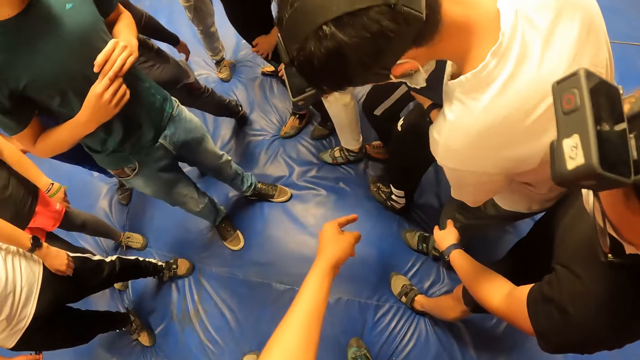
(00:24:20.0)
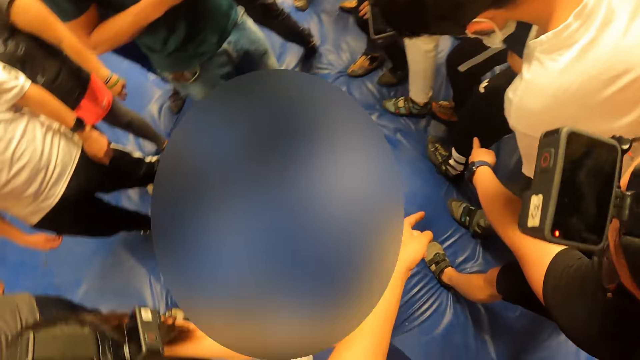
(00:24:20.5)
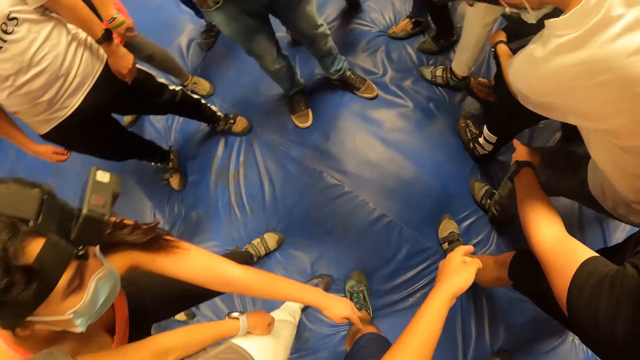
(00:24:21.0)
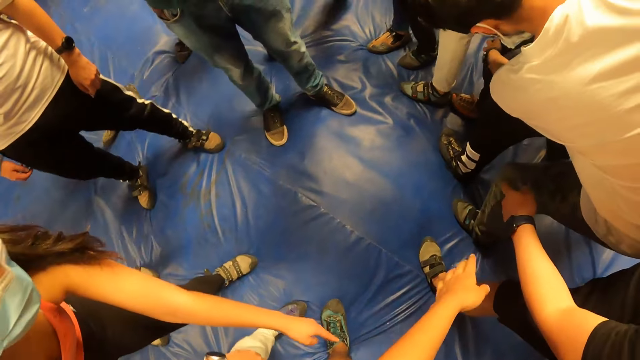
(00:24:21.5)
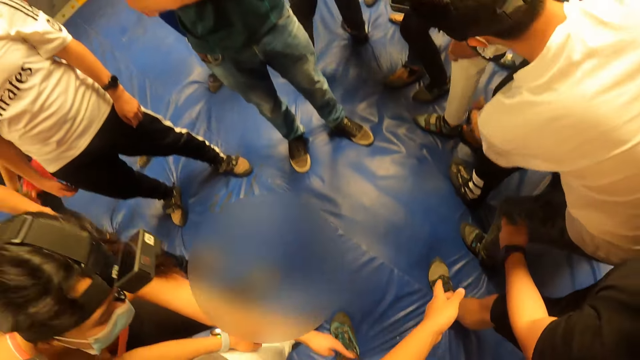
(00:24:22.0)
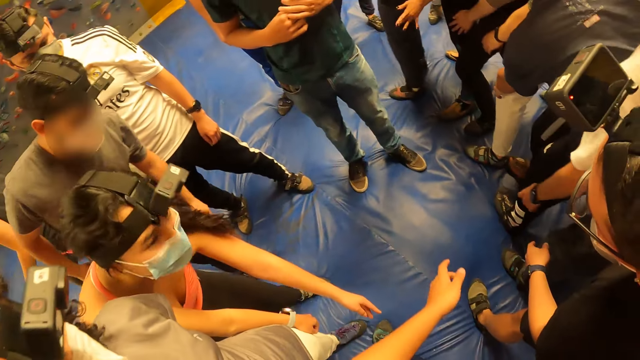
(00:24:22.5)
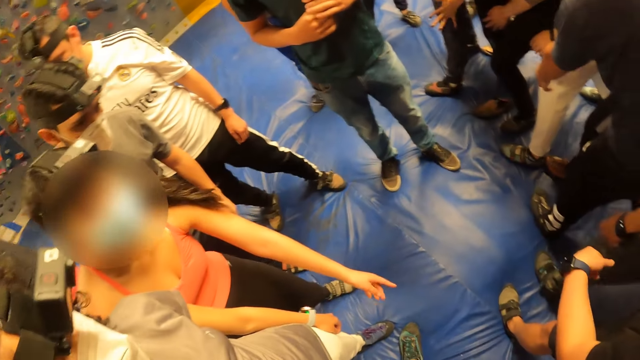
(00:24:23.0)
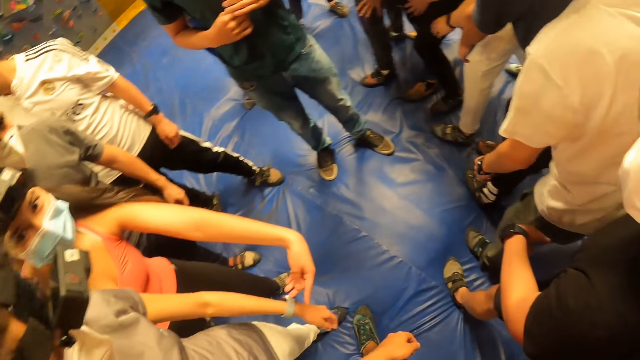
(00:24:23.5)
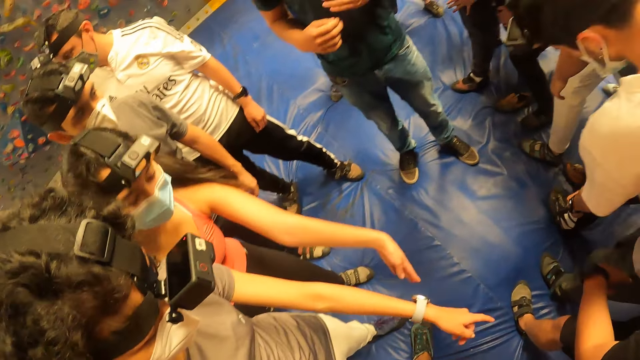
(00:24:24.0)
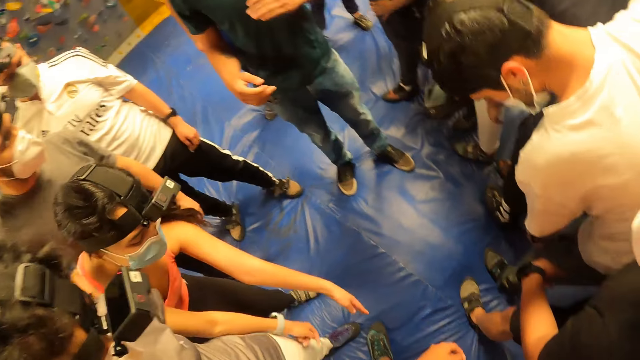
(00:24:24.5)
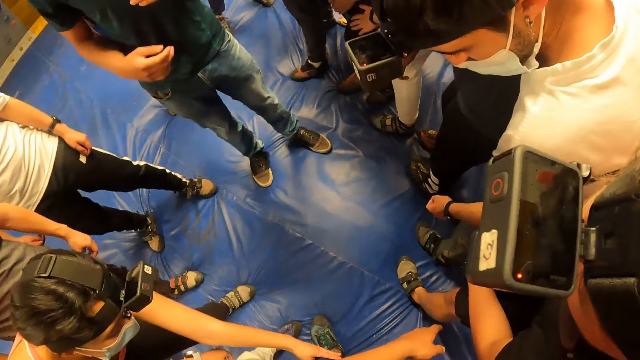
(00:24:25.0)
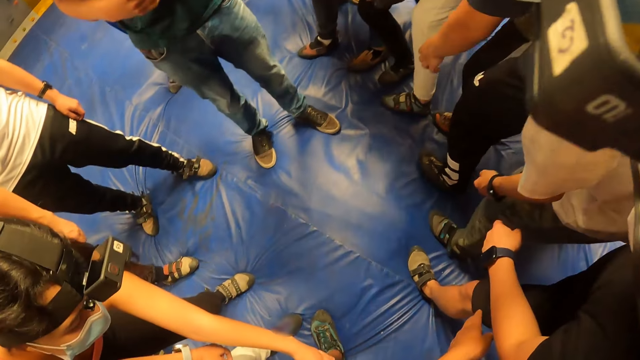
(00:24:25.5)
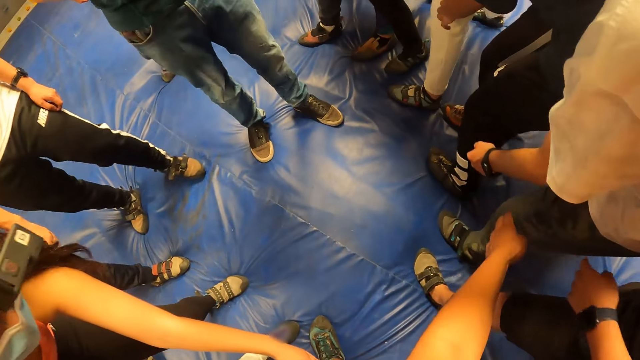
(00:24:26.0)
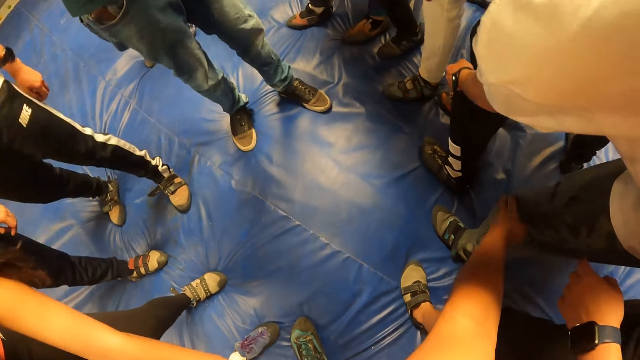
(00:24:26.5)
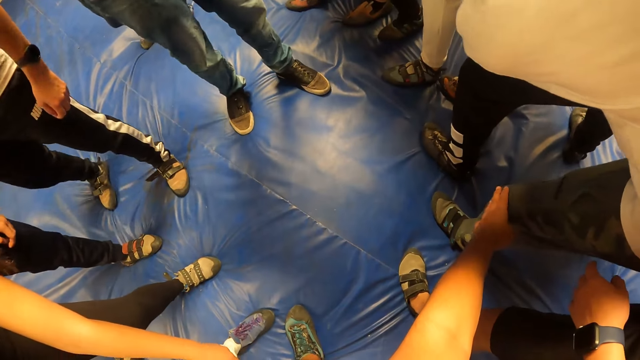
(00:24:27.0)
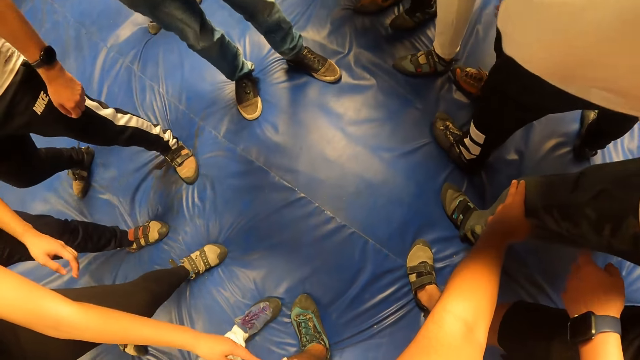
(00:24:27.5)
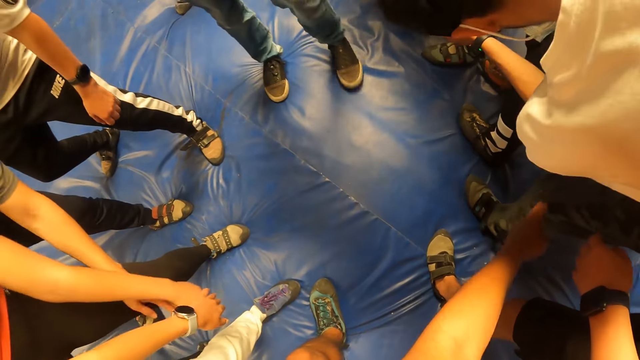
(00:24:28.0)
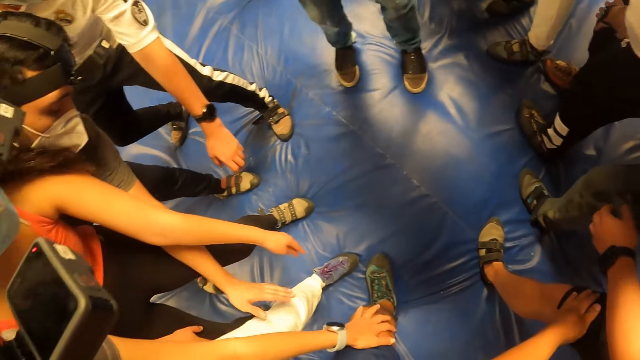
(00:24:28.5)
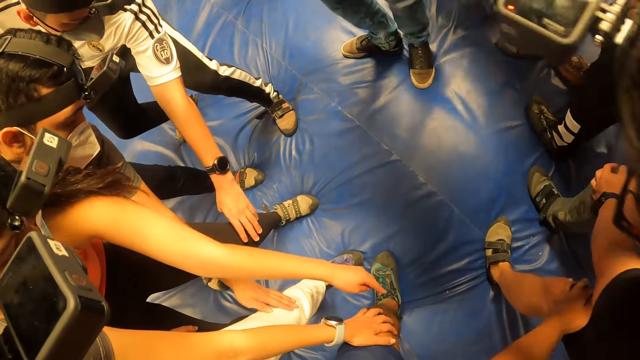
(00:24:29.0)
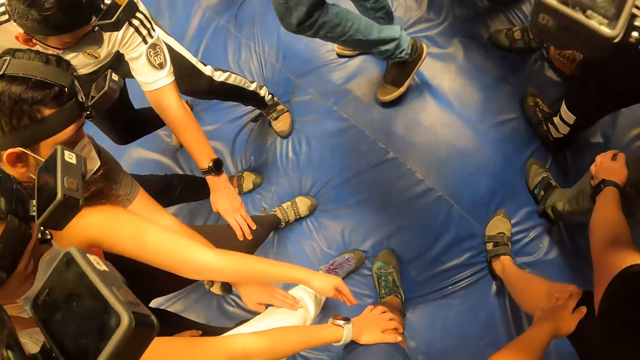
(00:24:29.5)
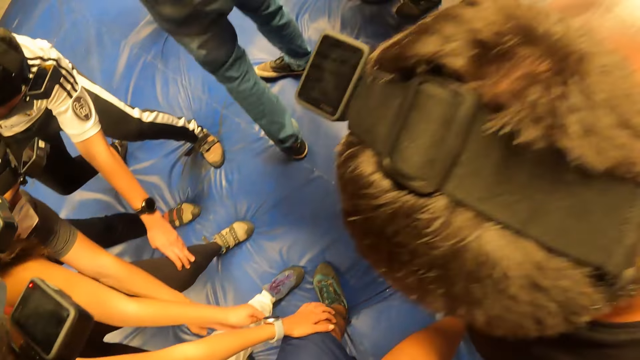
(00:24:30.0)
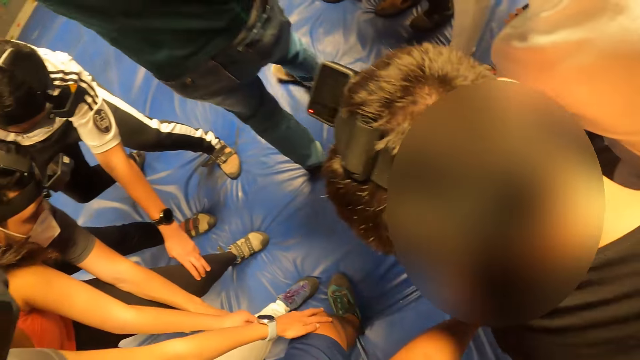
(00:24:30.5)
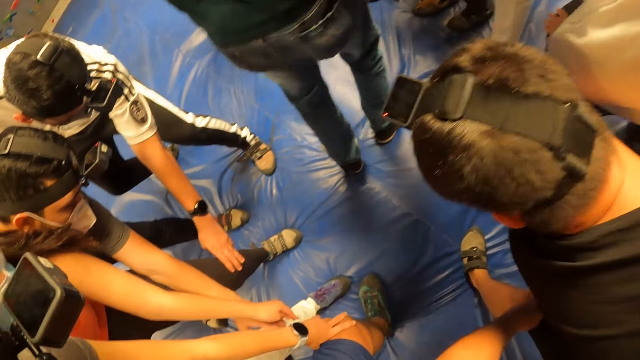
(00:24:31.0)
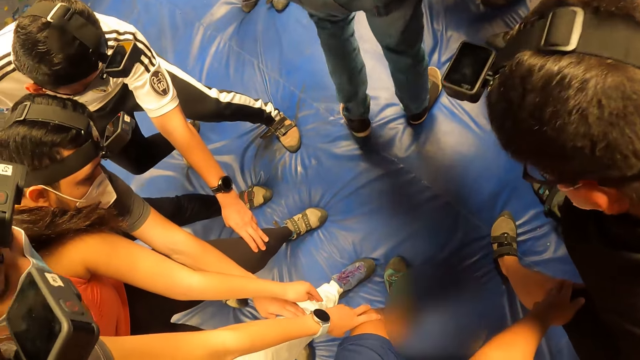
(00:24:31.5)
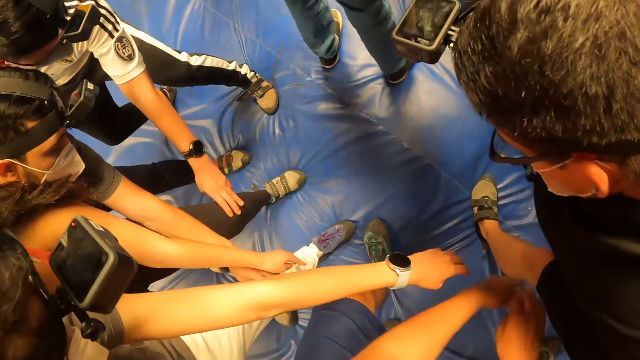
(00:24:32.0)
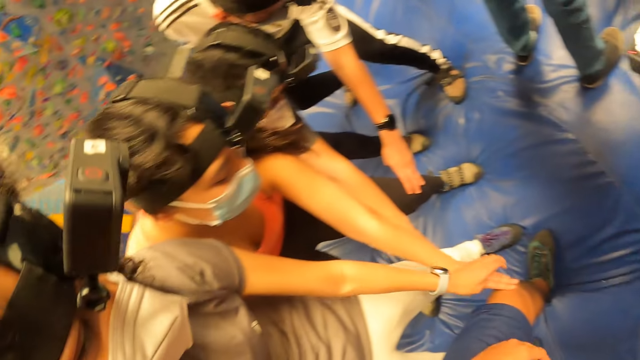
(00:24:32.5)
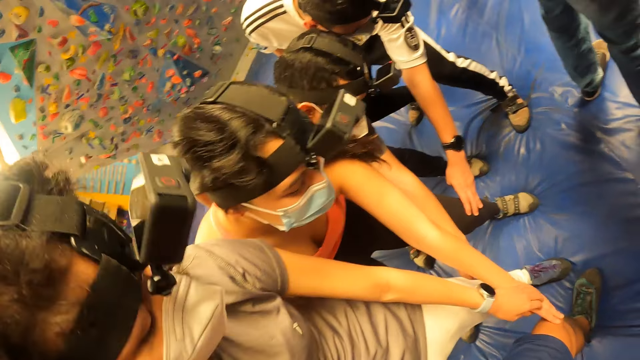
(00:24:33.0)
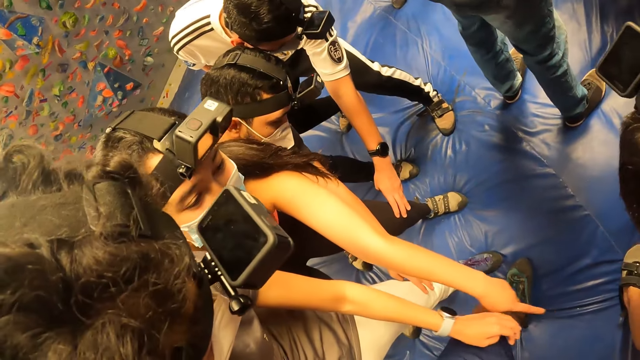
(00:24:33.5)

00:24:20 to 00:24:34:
A person points on the climbing shoes. The camera wearer points on the landing mat. Another person holds the left leg of a third person. A fourth person stretches her left hand. A fifth person touches the leg for a sixth person.

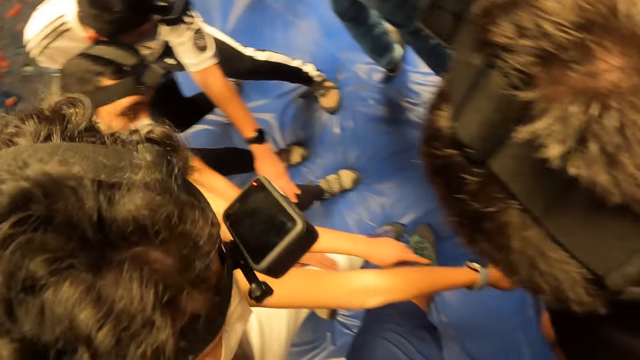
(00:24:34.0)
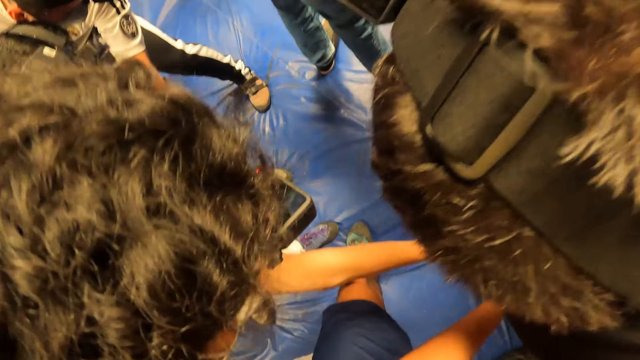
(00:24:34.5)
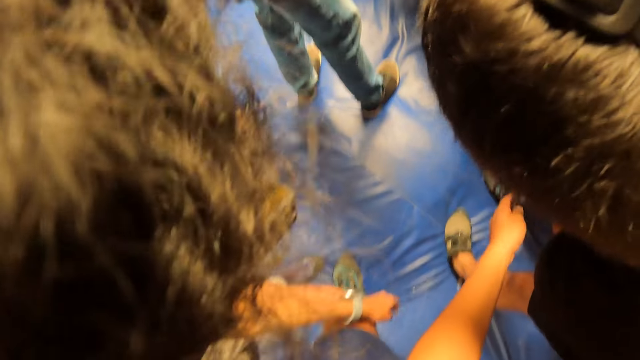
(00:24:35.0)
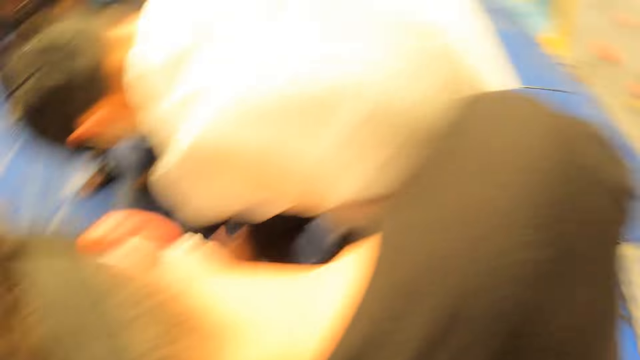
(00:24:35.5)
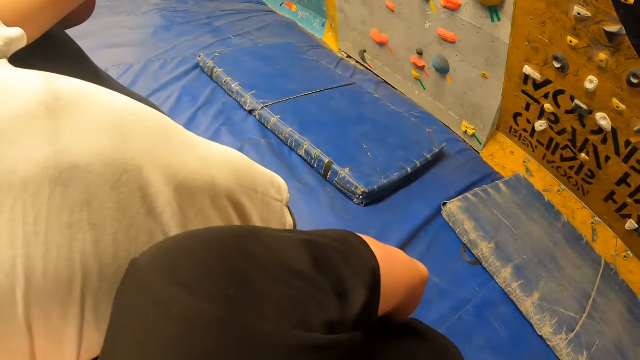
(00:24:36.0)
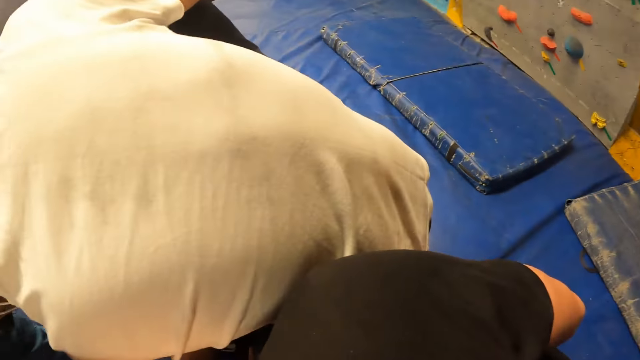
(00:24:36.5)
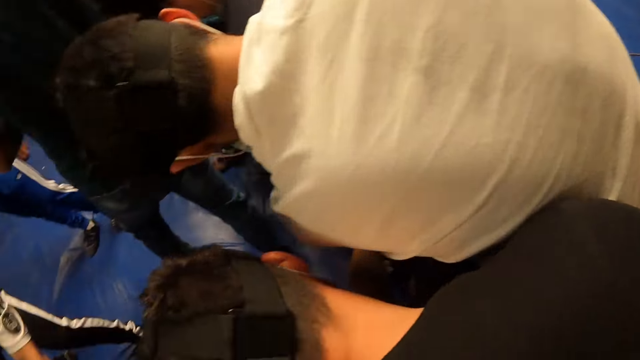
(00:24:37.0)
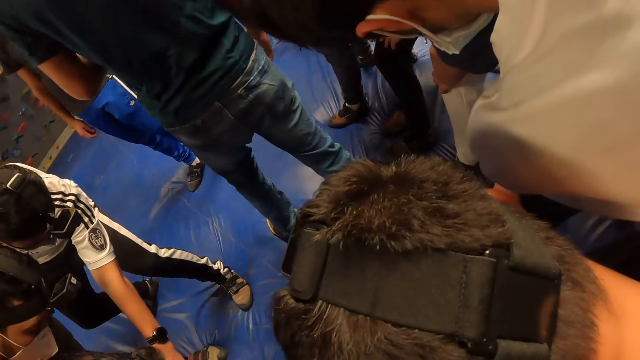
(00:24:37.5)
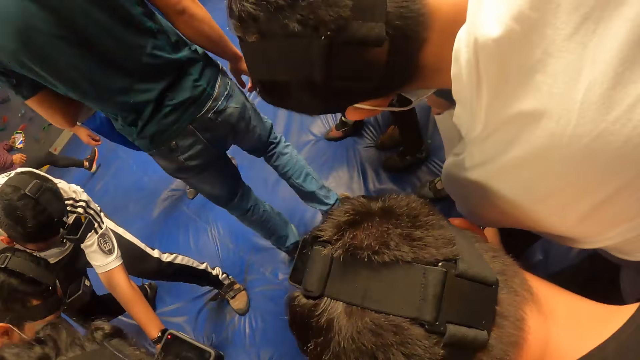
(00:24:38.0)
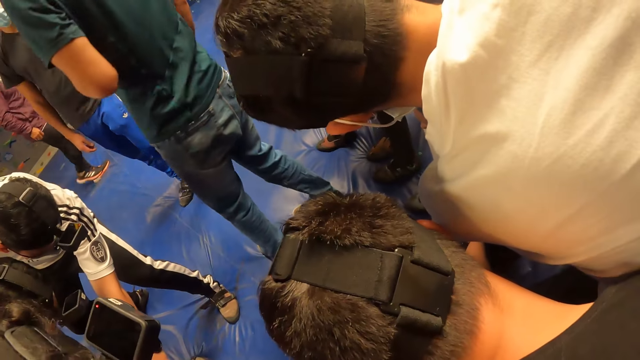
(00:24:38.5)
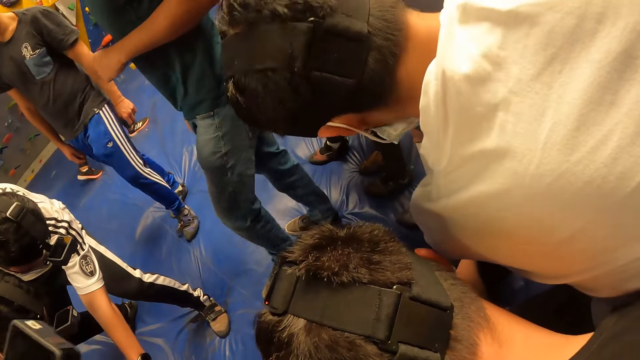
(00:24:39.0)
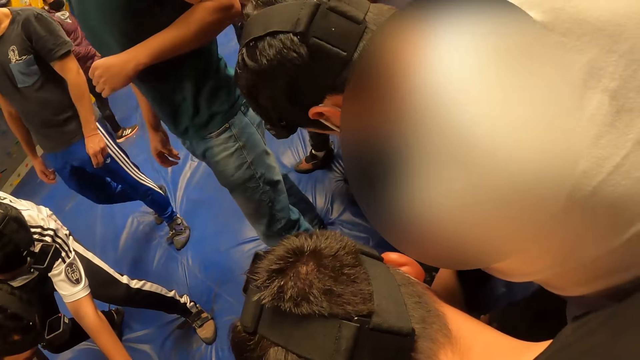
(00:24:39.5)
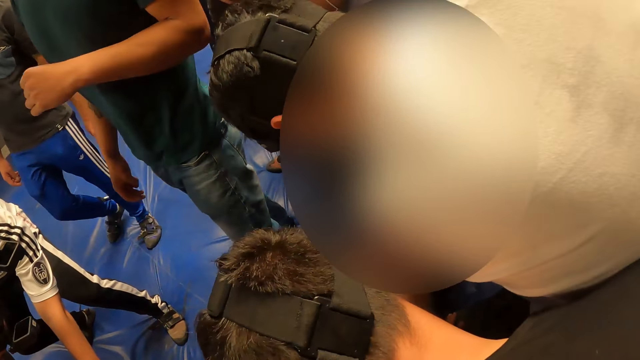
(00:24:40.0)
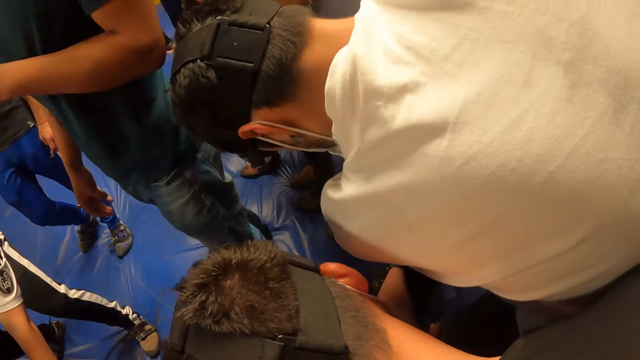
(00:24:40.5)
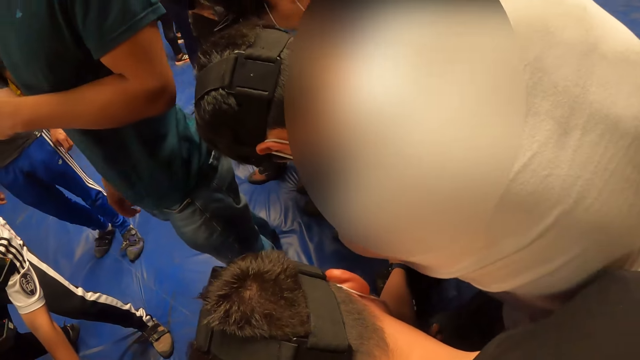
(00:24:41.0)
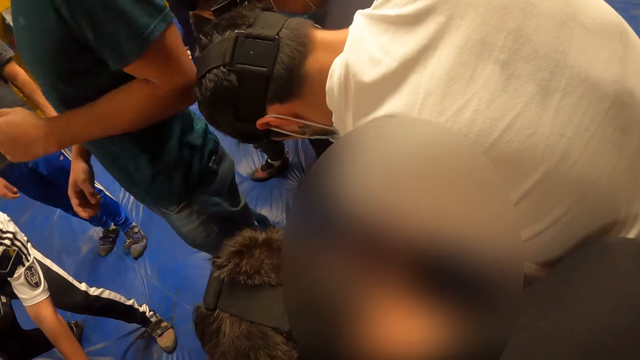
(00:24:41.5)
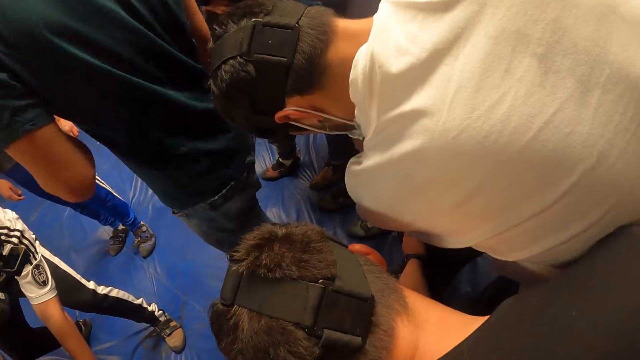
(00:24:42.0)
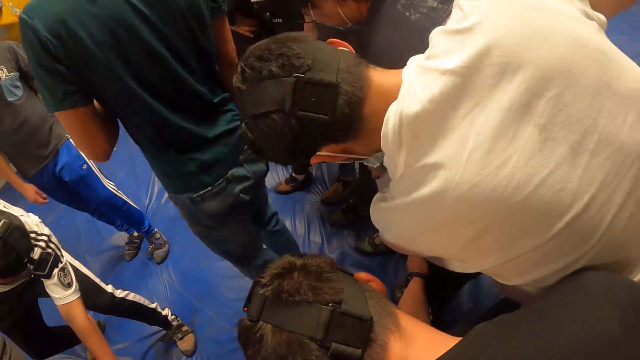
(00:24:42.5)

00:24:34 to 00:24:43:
The camera wearer looks at the climbing wall.
